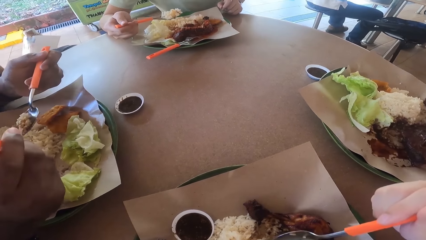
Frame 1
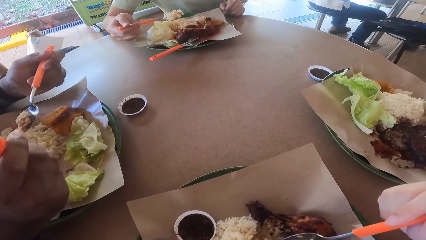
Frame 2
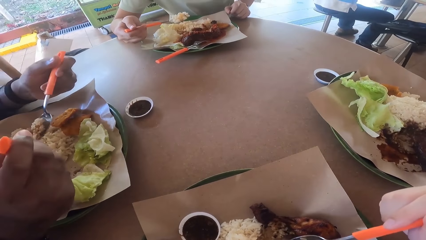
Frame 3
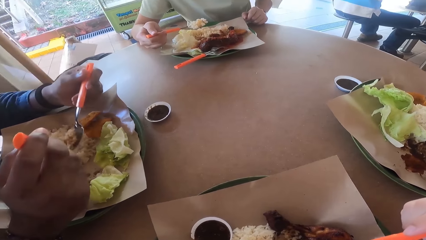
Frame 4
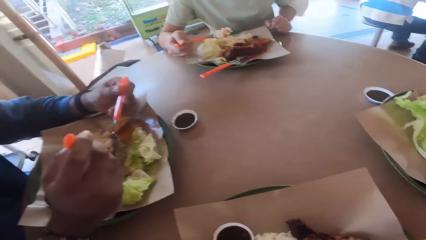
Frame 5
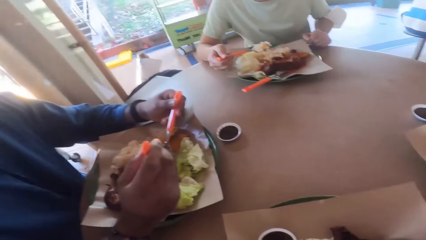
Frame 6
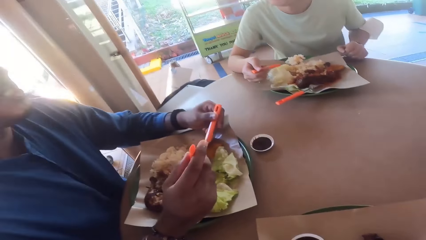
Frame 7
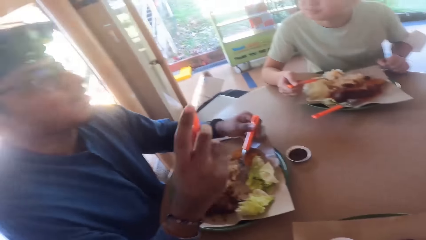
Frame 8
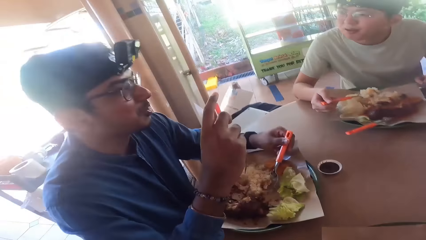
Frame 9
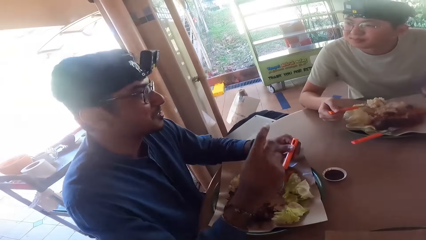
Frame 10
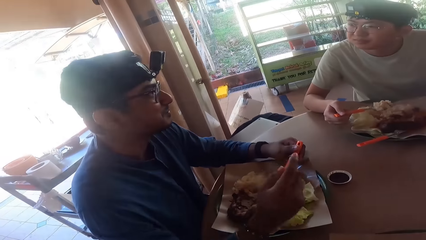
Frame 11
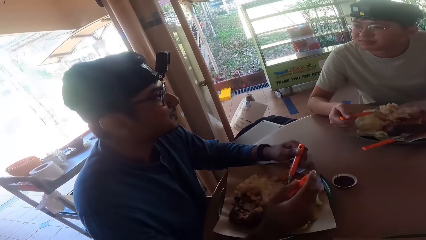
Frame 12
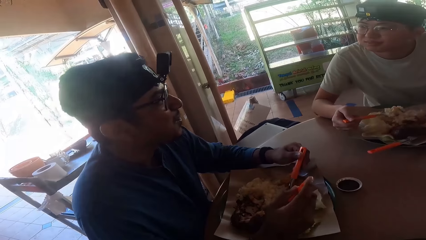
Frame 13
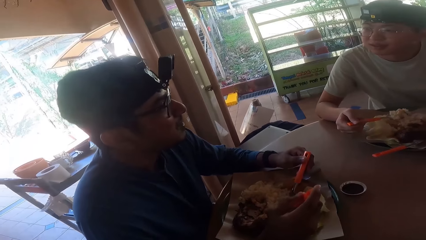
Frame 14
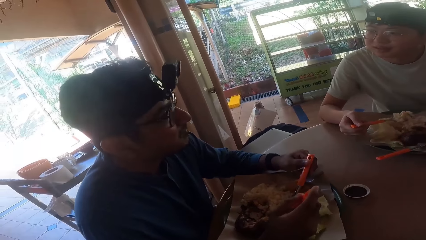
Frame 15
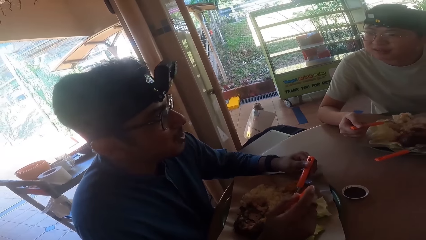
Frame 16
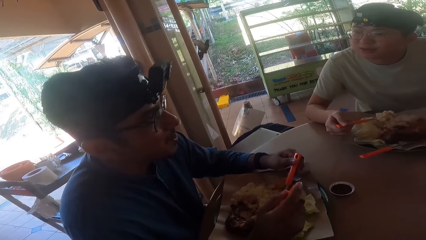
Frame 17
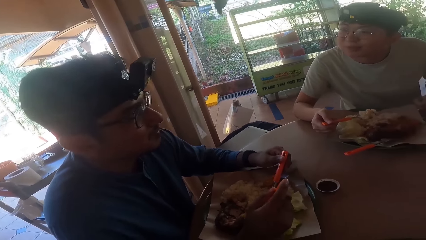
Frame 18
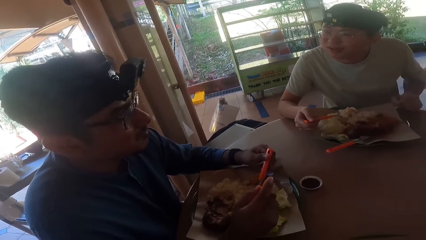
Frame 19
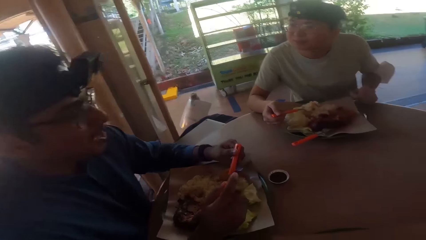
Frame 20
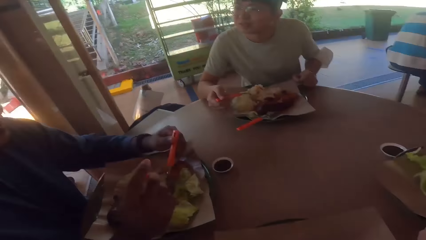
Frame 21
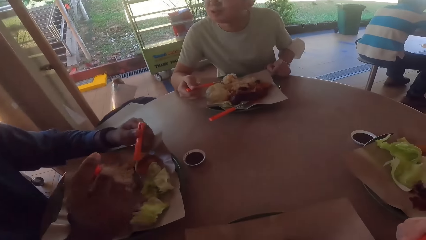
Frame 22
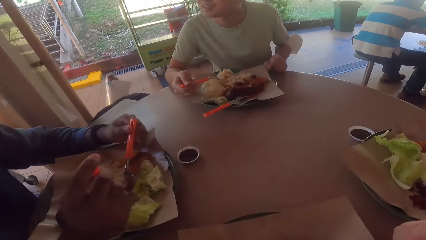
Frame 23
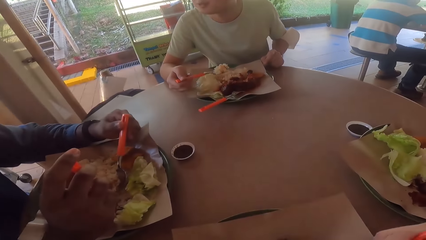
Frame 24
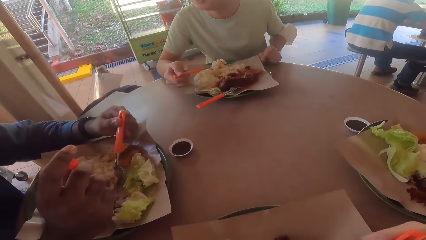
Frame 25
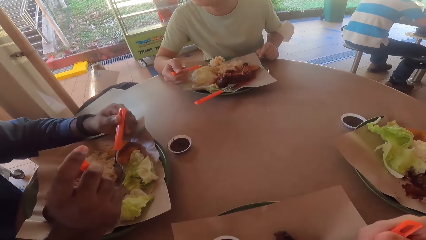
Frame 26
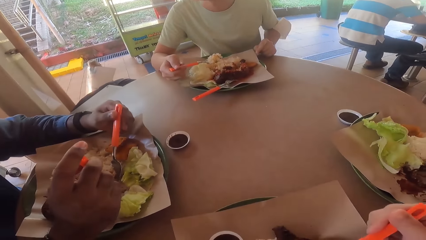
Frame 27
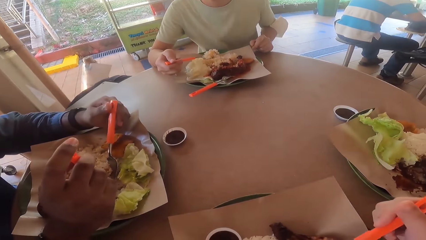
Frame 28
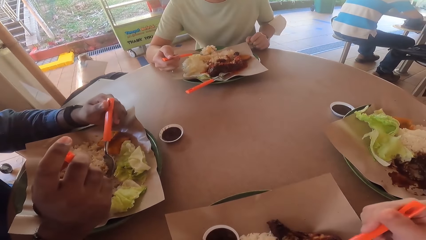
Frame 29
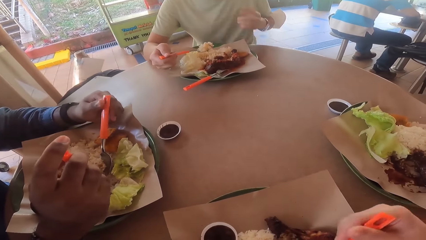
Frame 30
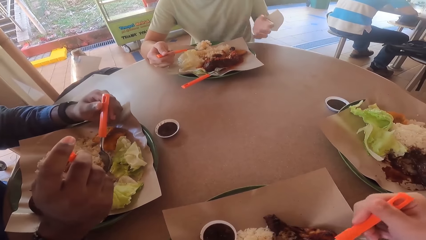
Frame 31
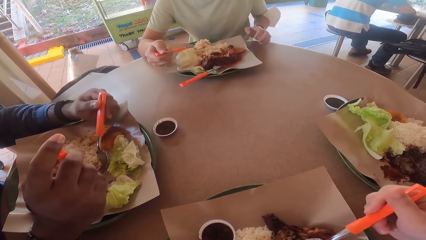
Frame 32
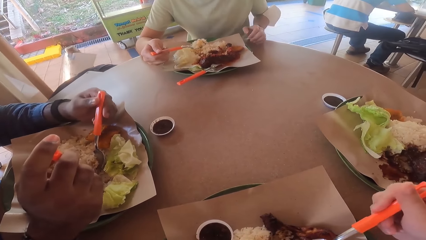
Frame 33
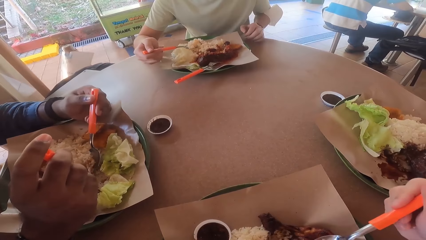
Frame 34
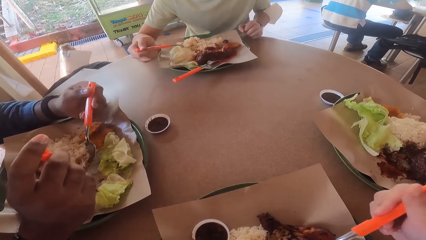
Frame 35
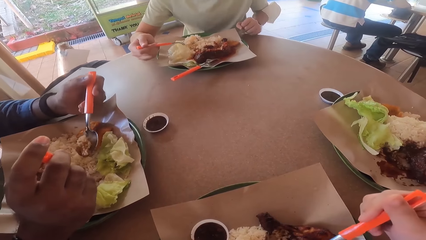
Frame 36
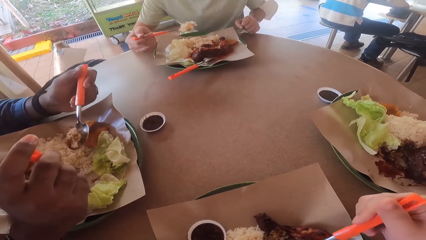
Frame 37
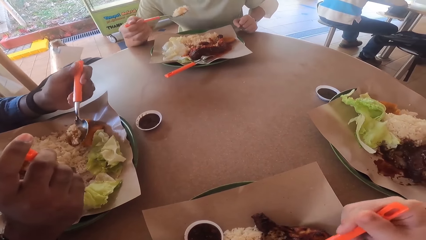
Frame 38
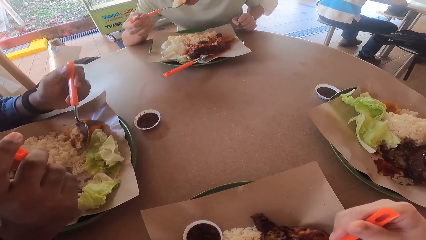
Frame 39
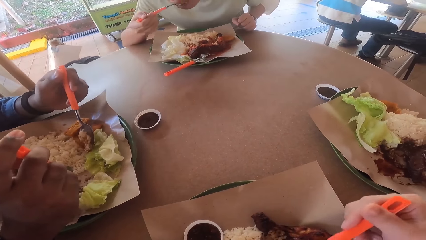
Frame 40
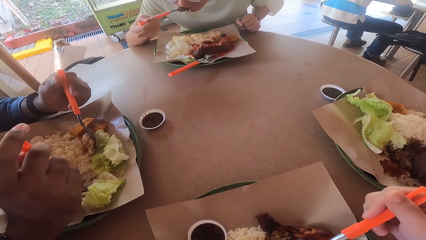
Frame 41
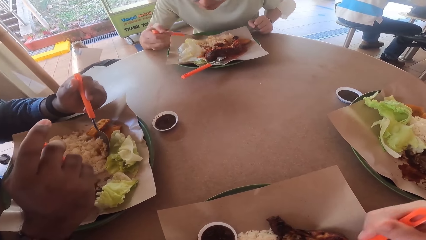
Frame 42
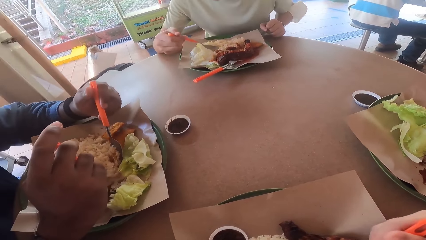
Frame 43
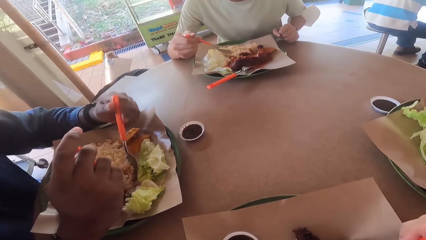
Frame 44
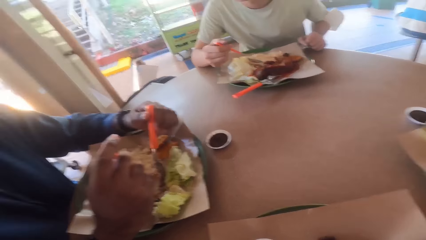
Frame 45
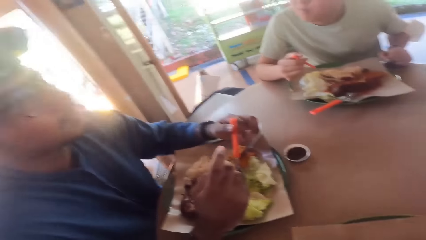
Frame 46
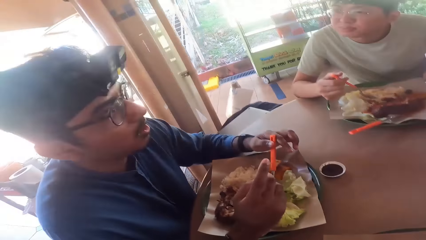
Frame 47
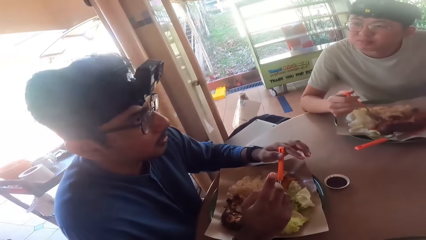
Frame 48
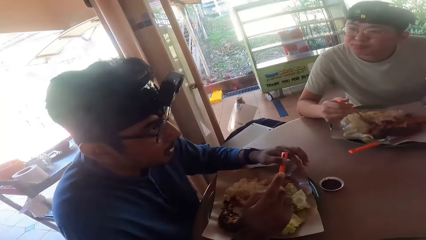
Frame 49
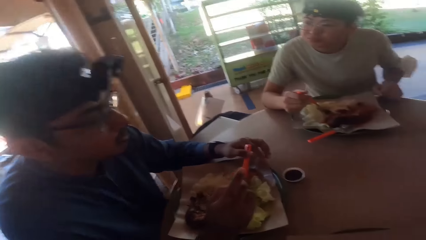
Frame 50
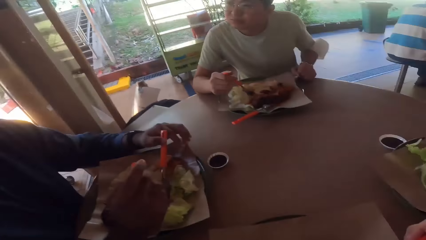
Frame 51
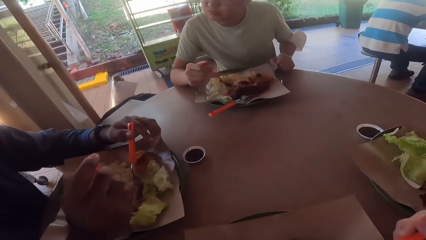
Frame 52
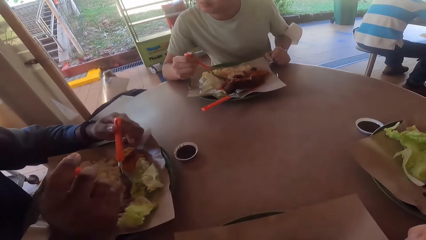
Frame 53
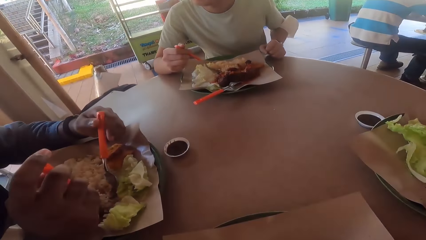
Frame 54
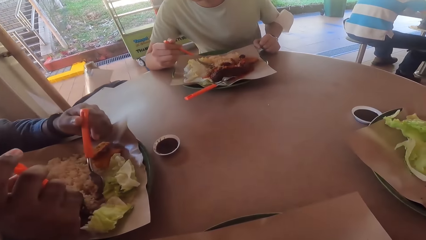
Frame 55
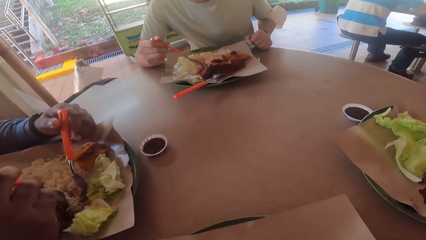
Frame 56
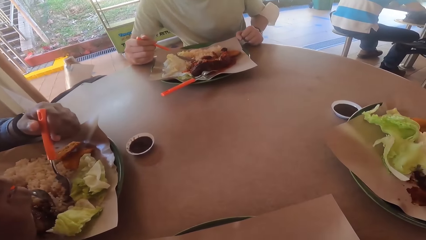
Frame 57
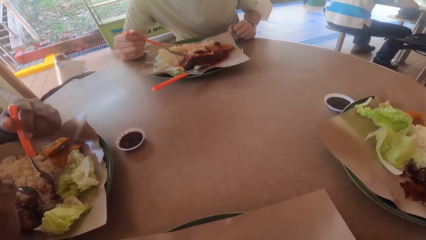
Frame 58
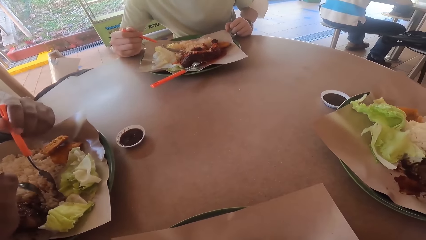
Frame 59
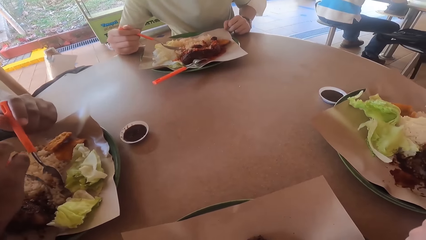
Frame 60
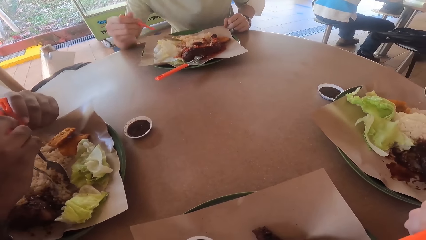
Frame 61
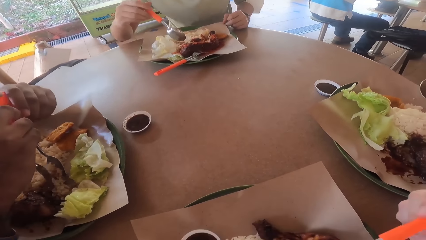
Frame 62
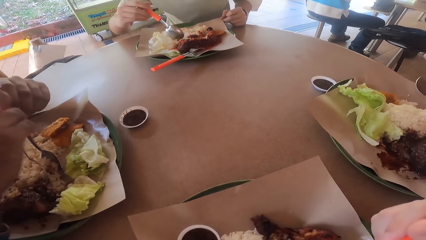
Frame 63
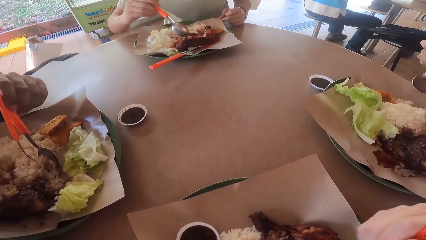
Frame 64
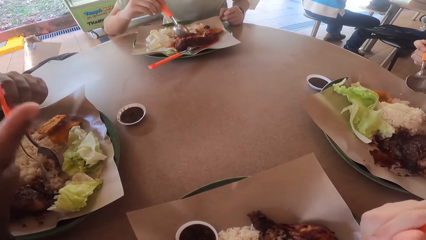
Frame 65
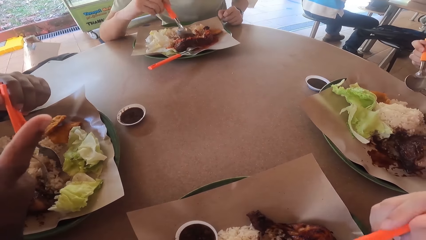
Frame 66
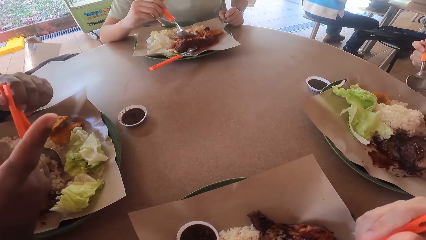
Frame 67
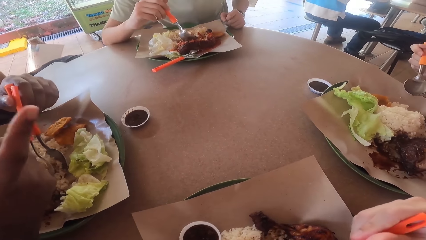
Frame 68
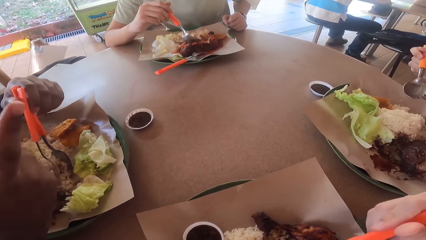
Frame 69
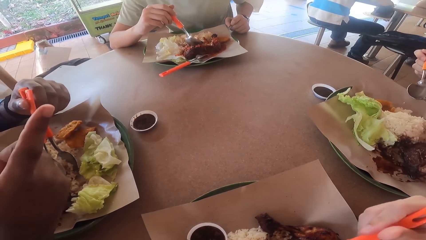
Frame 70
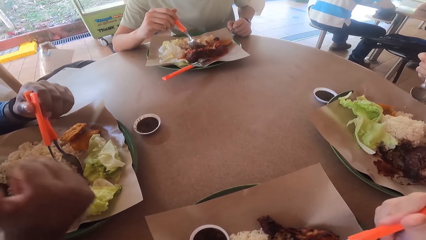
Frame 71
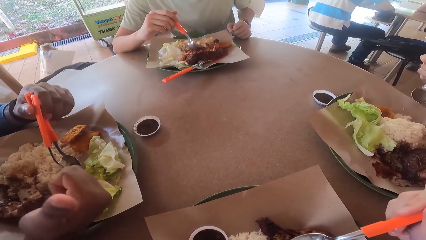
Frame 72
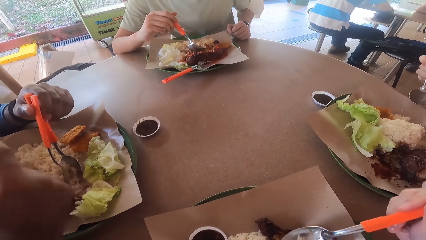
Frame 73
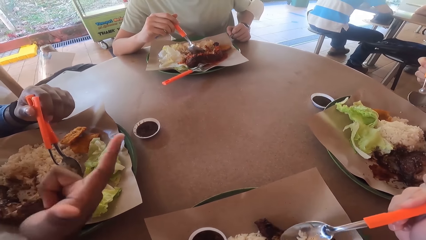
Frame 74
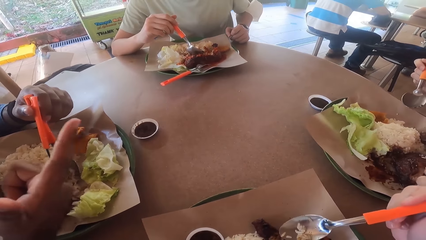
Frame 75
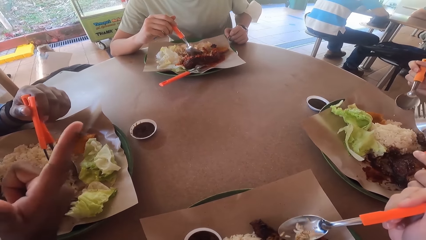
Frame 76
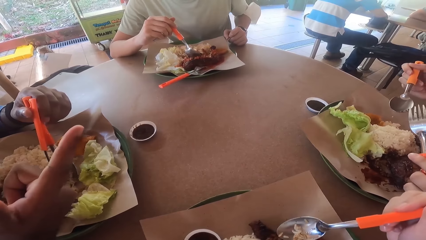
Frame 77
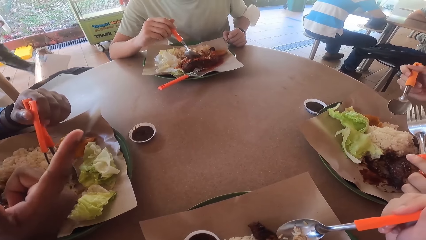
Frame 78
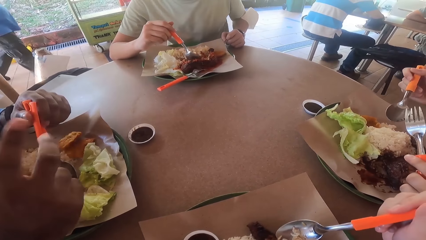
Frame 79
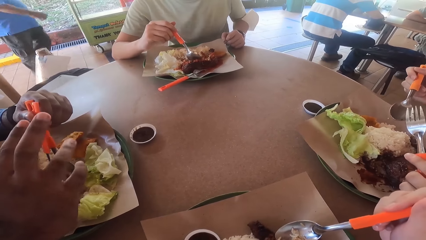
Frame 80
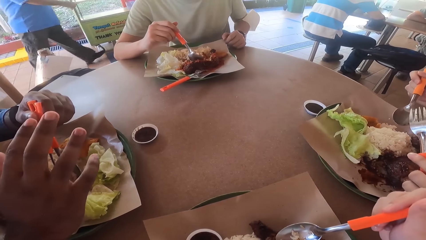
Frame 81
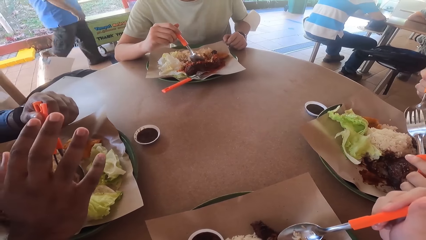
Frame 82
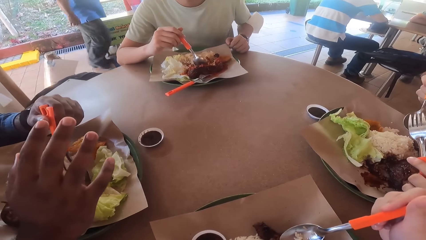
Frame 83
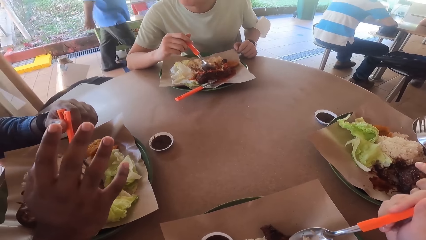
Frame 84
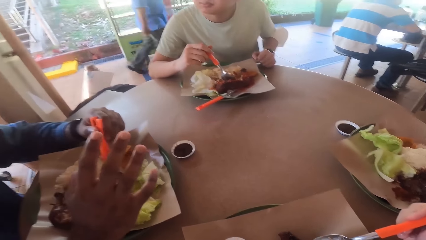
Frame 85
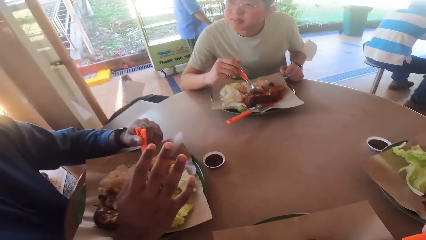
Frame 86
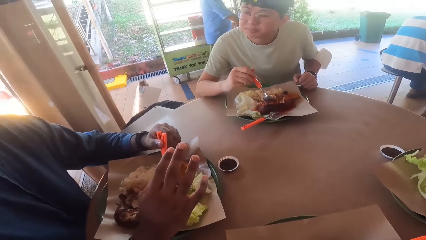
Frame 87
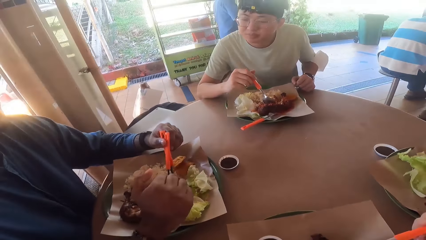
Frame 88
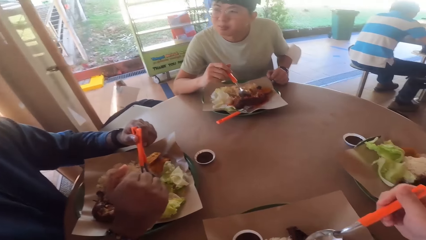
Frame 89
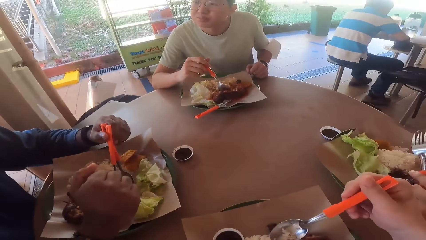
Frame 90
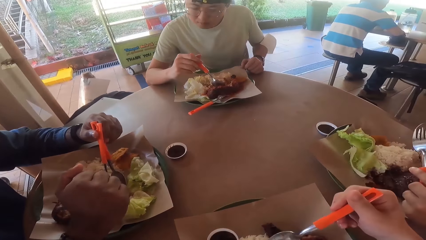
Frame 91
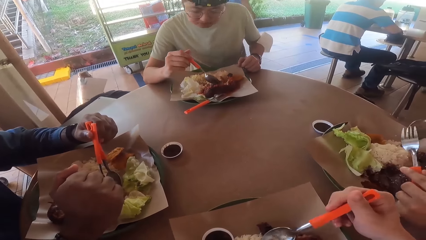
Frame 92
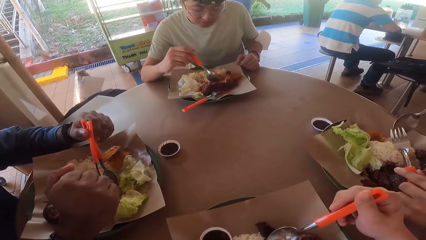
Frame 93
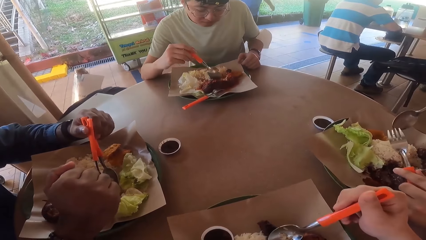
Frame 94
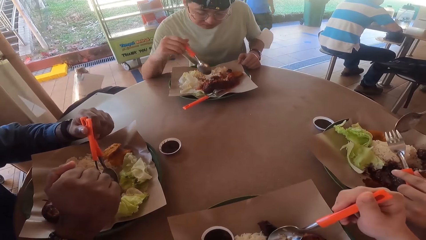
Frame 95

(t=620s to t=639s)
A man makes a hand gesture. Another man makes a hand gesture. The first man makes a hand gesture.
